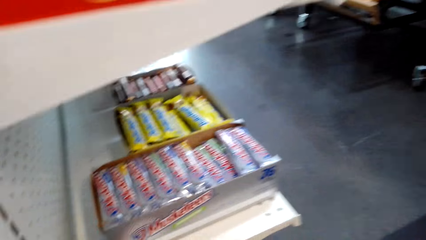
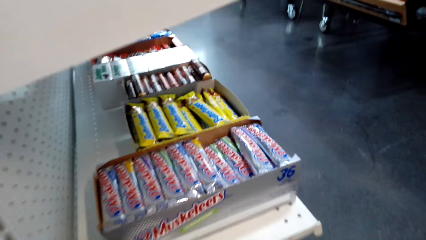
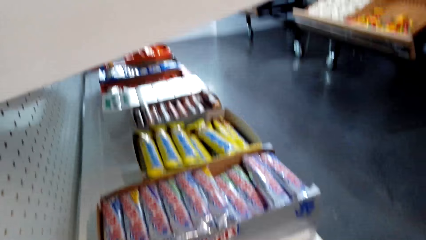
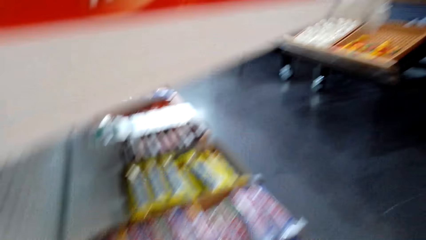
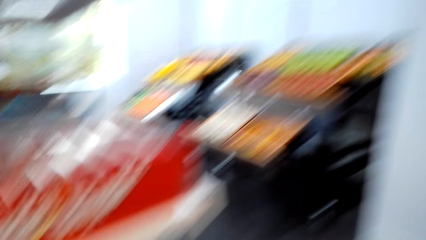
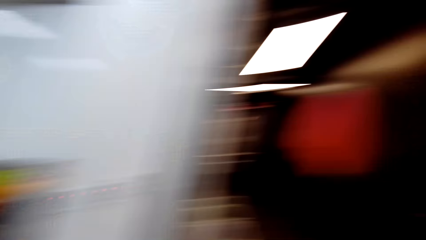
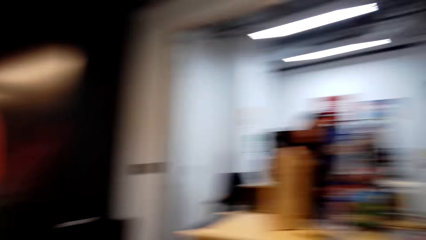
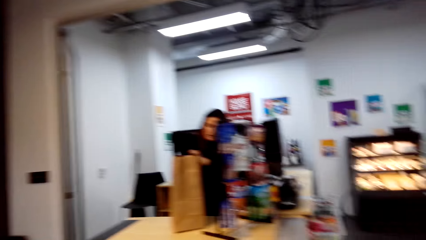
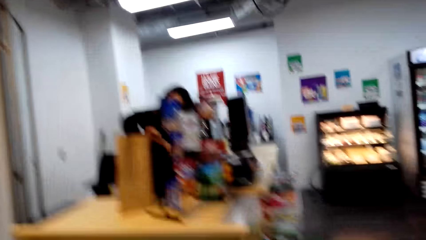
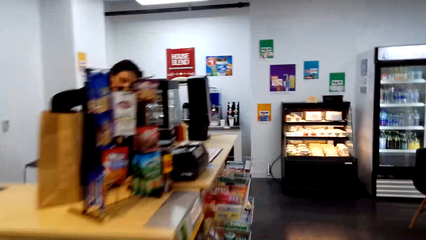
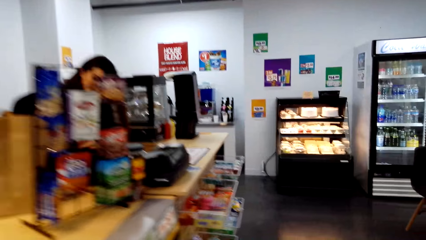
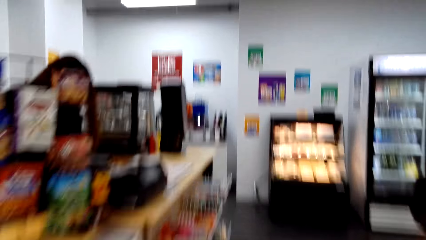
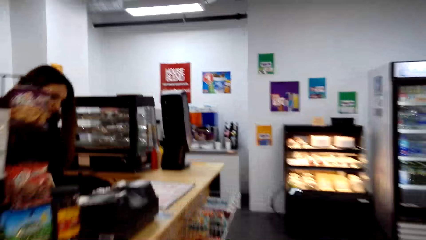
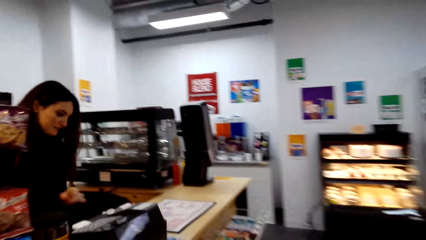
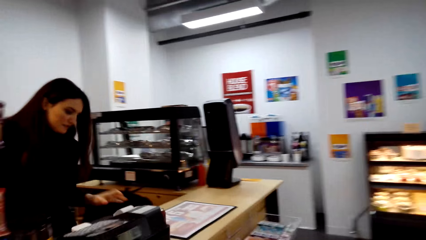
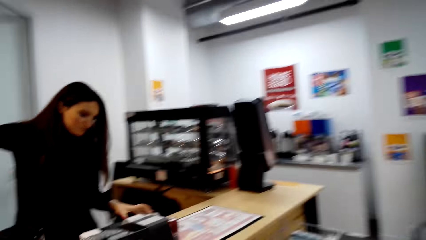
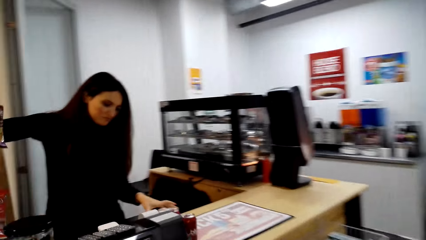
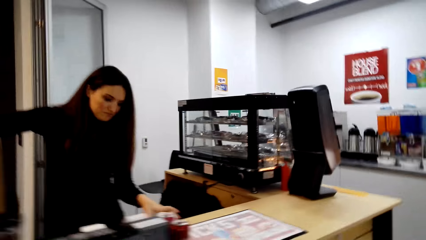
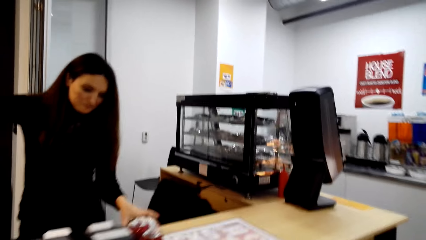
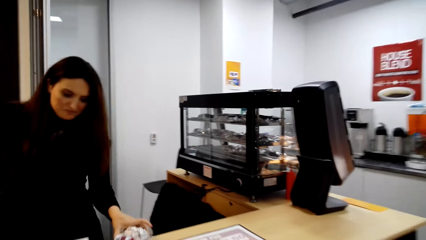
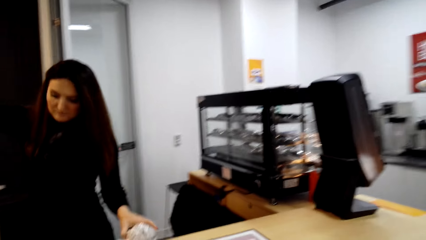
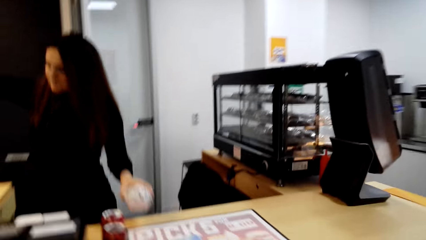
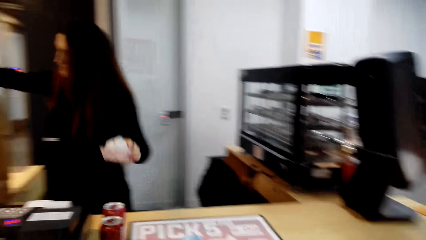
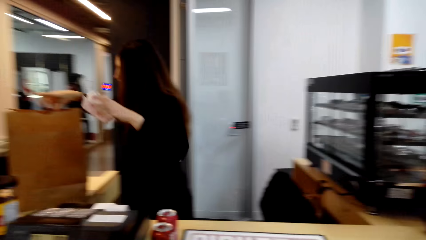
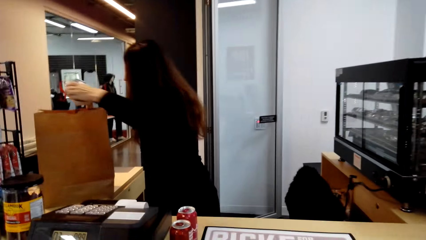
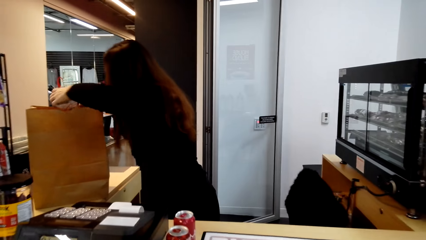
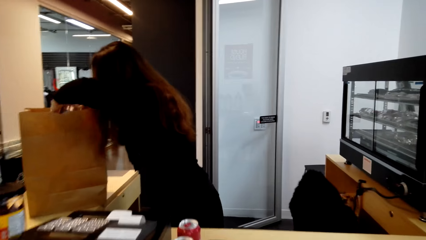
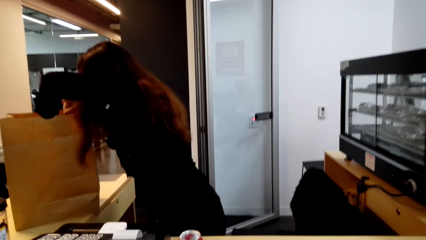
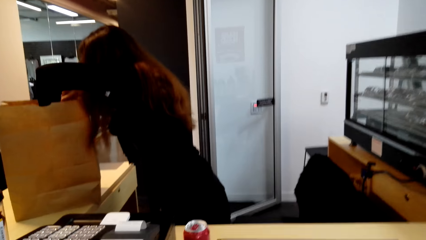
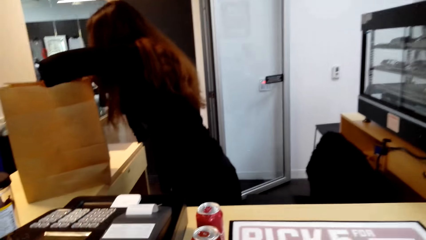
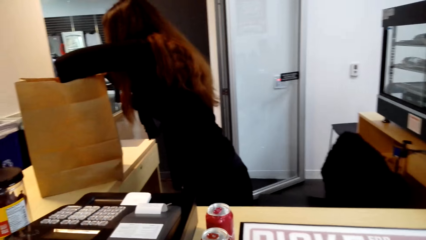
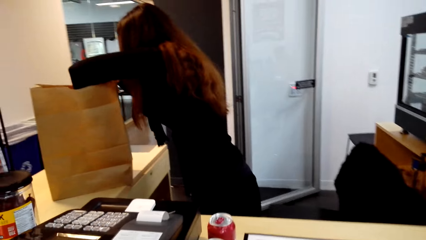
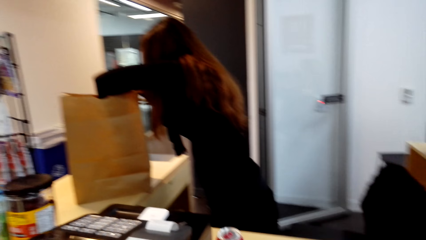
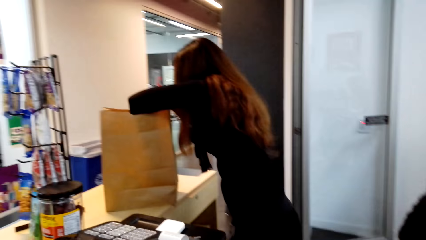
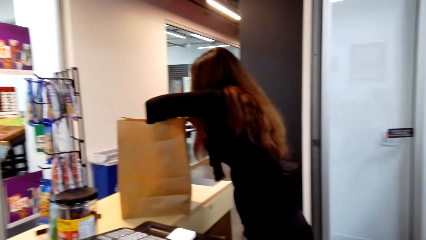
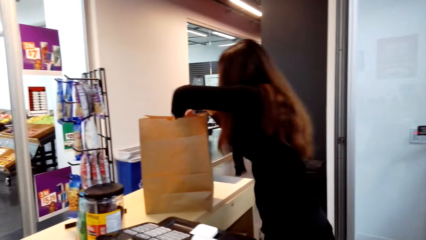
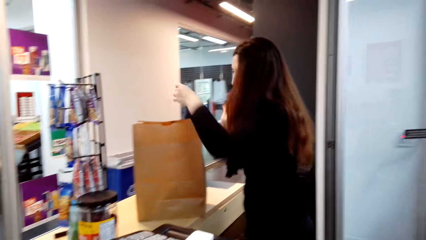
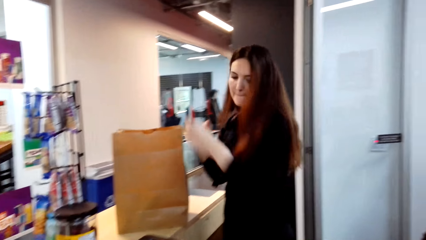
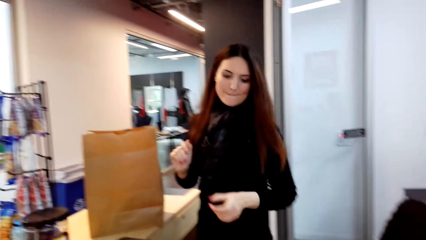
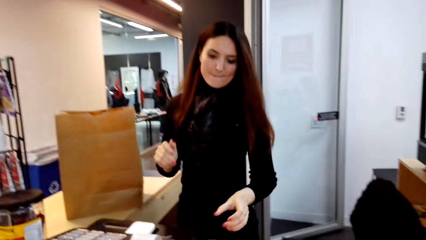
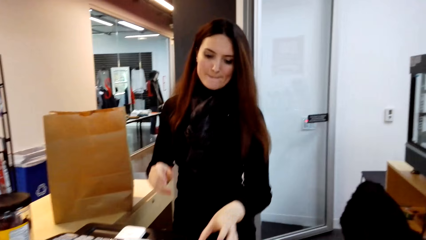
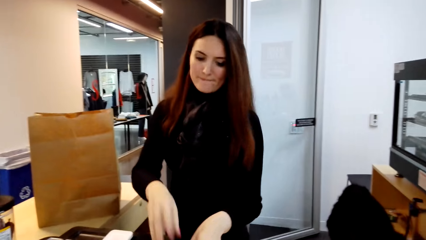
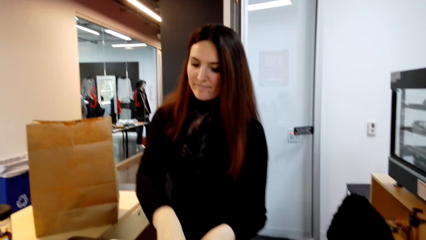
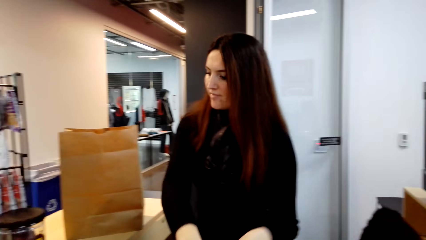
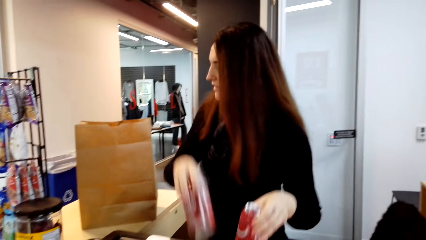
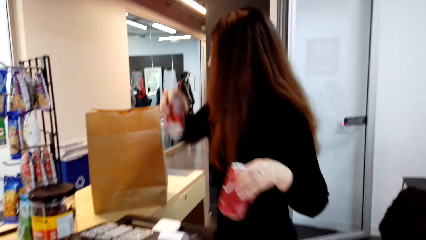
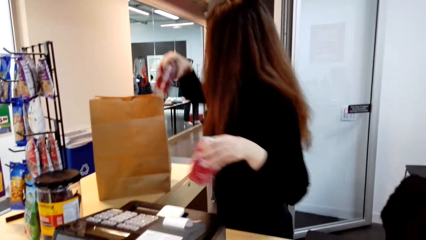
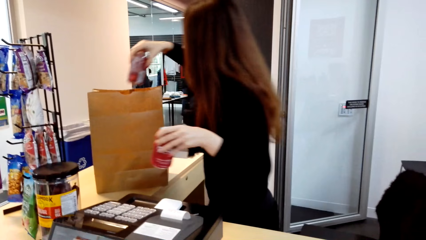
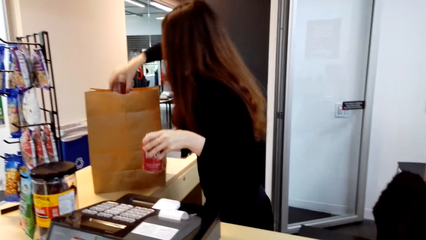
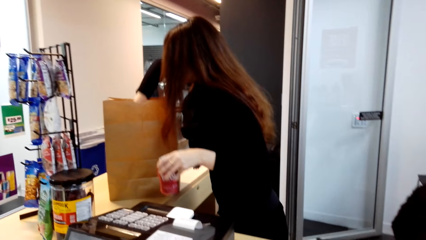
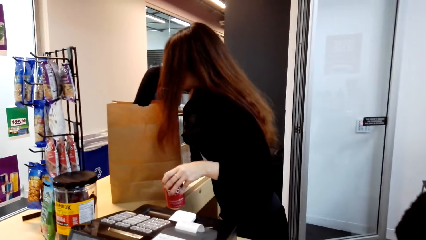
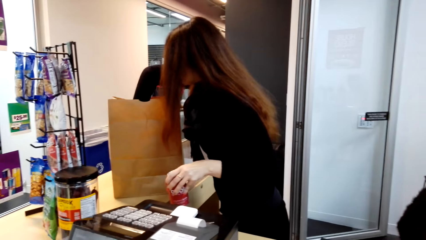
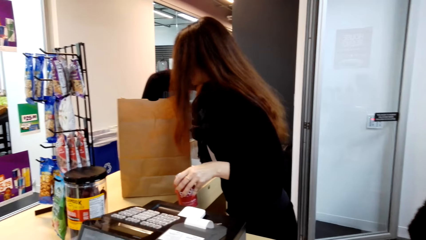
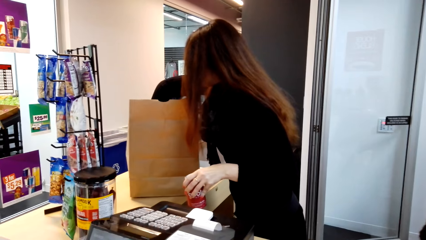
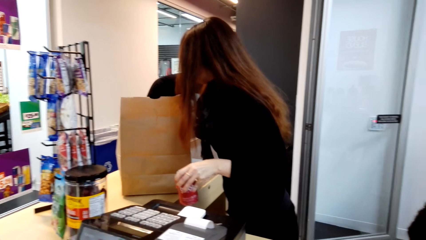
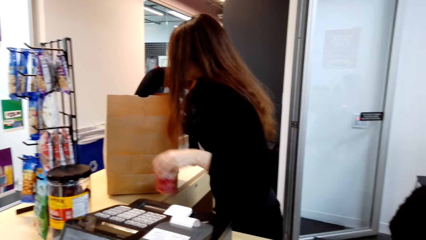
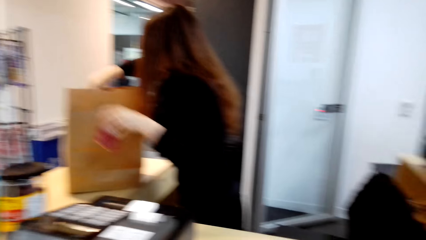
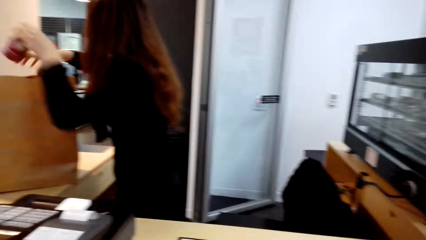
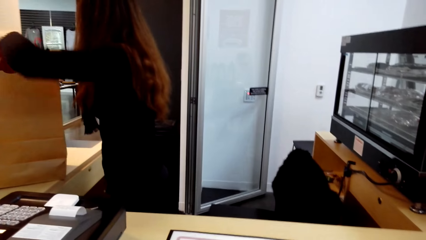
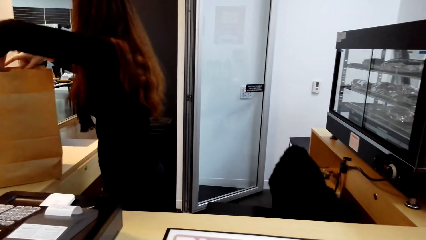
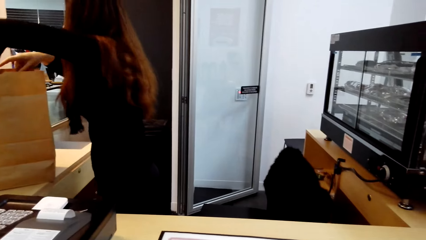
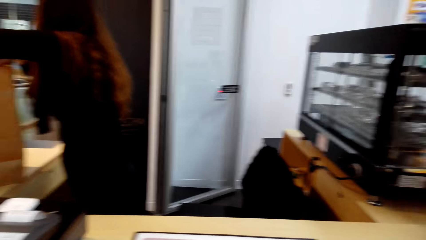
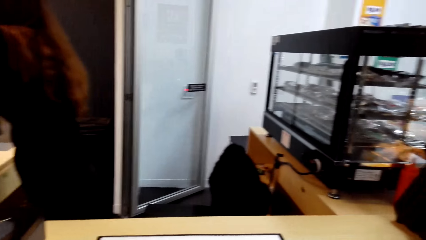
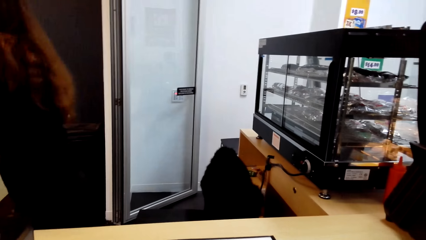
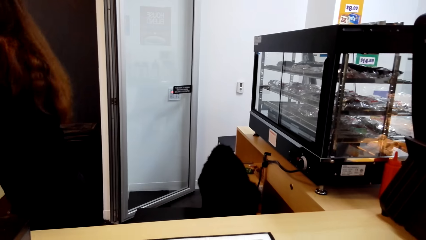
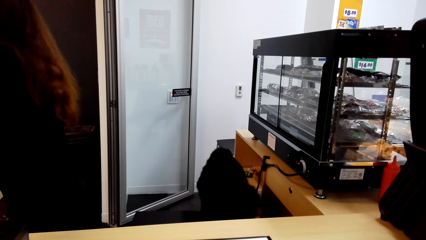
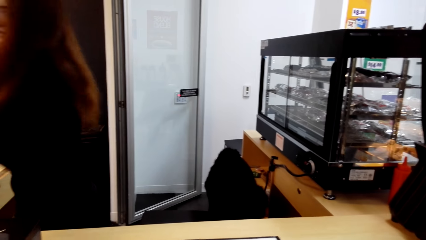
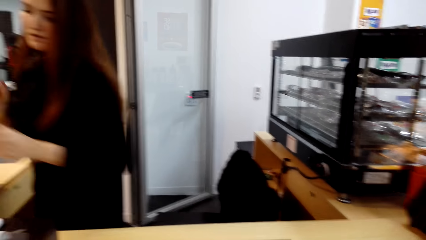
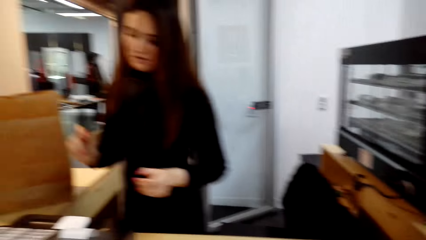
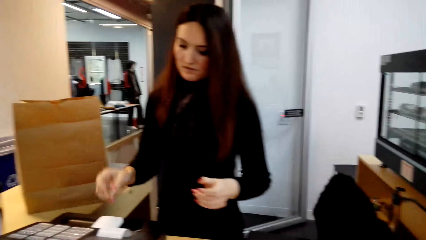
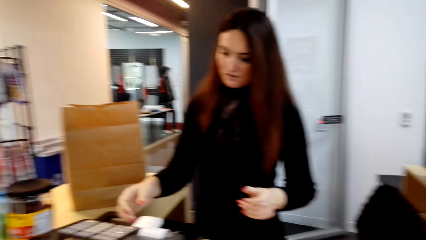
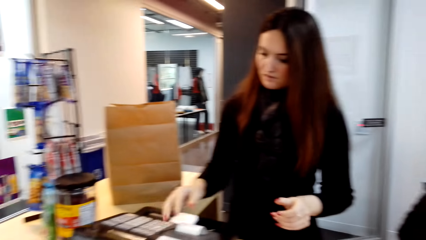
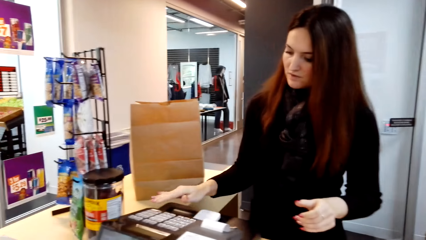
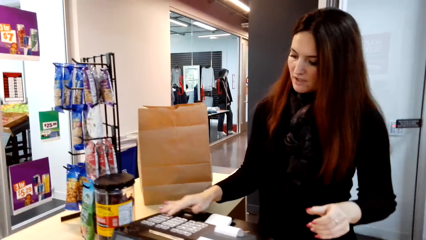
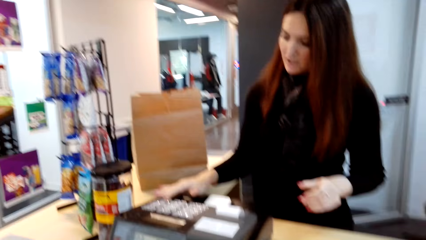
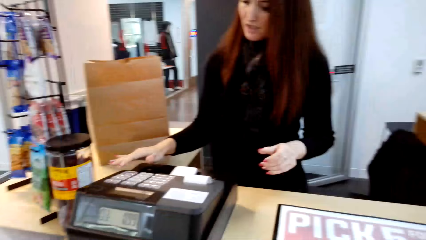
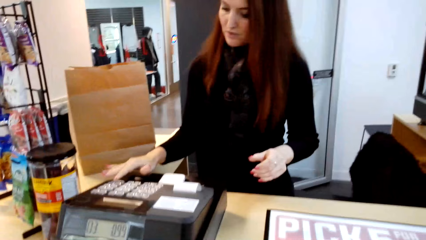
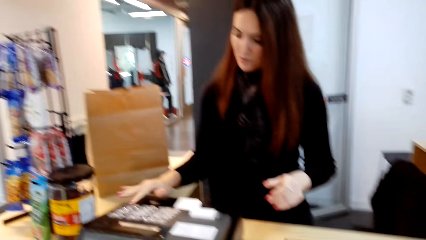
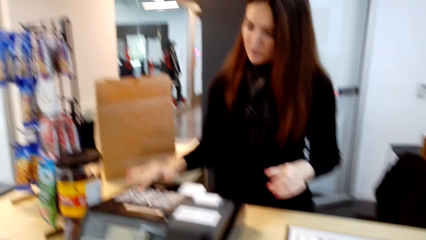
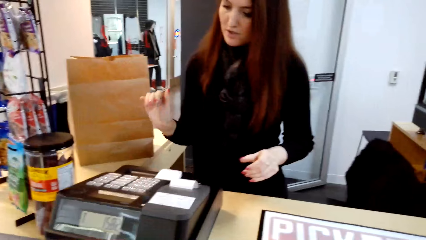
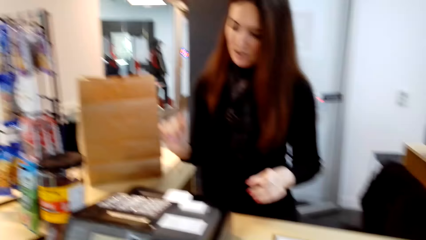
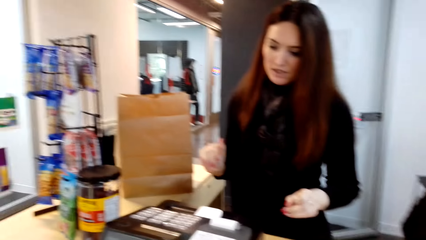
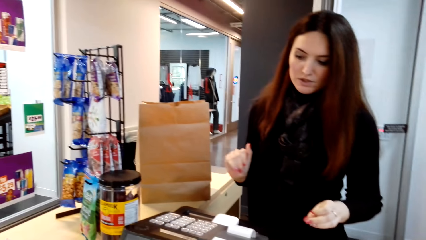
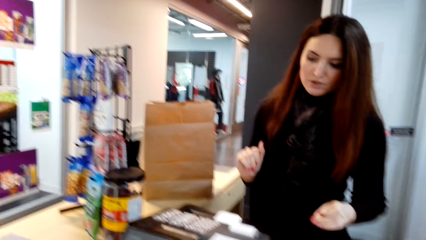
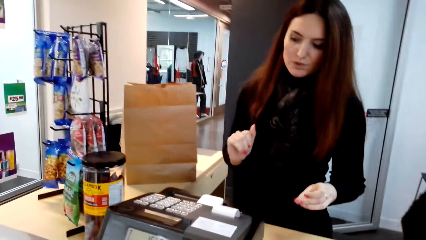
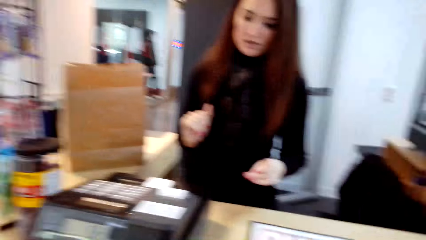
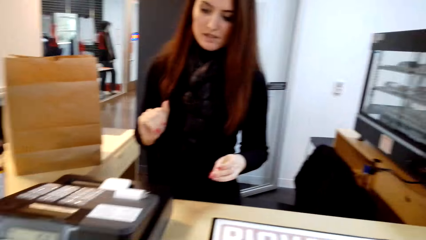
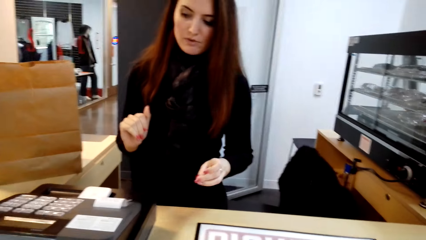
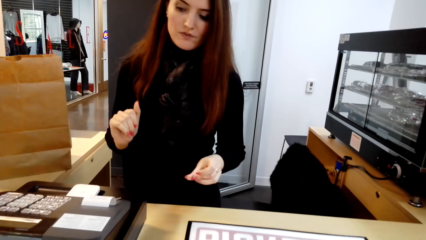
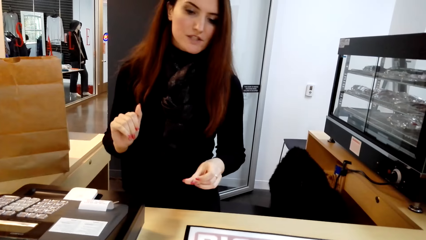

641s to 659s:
The camera wearer turns around. The cashier picks up something and puts the packets in the paper. The camera wearer looks around. The cashier picks up a can of soda. The cashier picks up a can of soda again. The cashier puts the cans of drinks in the paper and puts the can of soda in the shopping bag. The camera wearer looks around. The cashier types on the machine. The camera wearer looks around.
